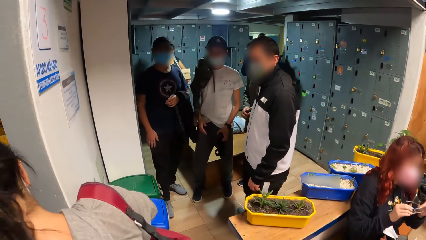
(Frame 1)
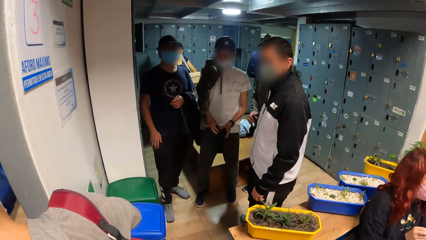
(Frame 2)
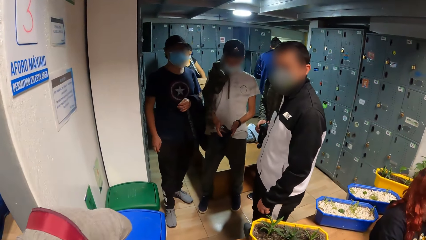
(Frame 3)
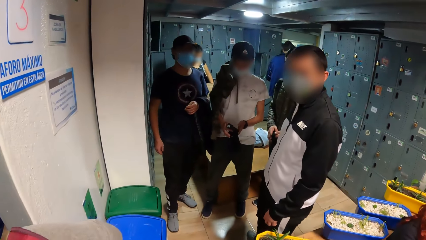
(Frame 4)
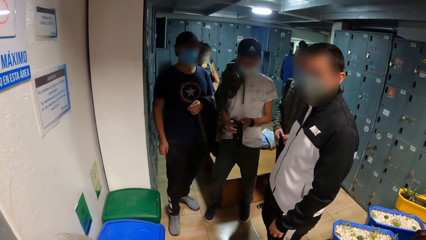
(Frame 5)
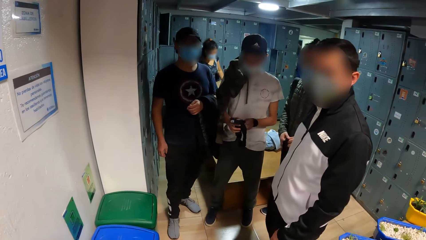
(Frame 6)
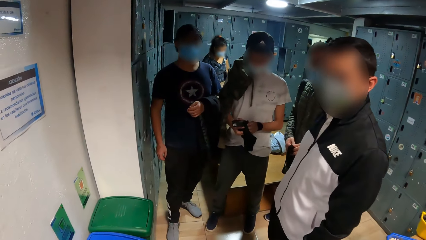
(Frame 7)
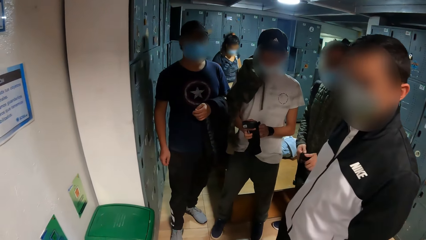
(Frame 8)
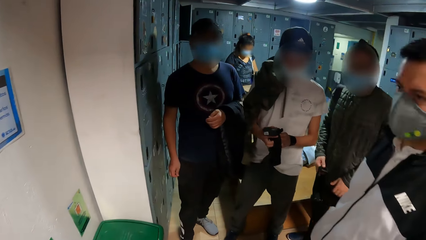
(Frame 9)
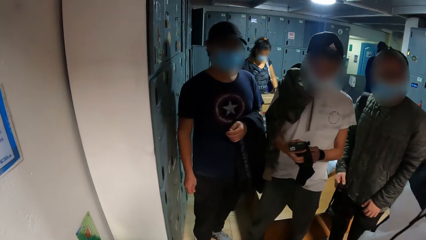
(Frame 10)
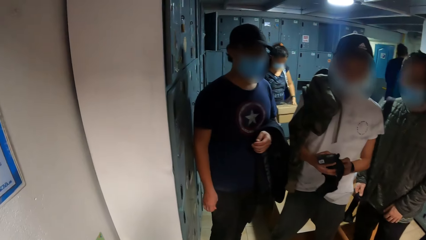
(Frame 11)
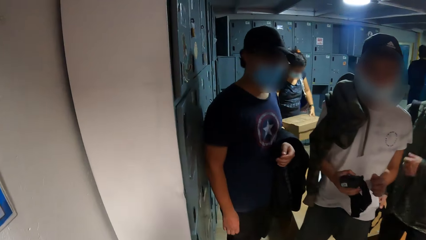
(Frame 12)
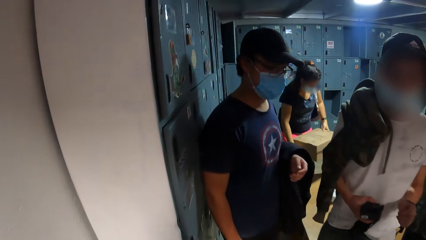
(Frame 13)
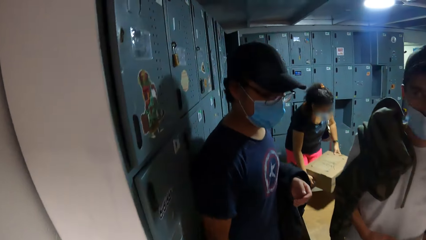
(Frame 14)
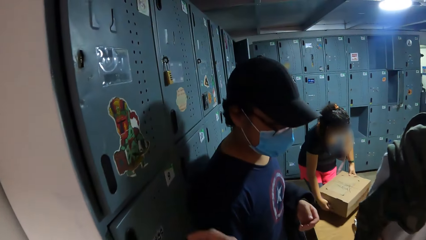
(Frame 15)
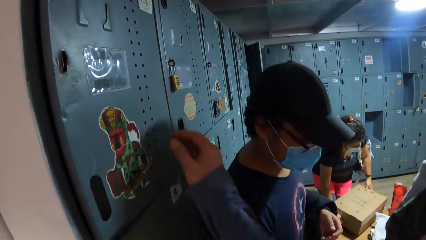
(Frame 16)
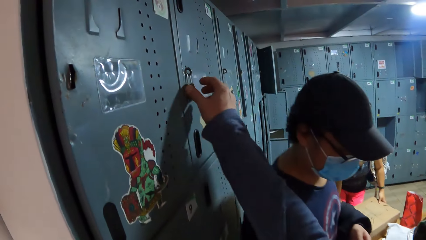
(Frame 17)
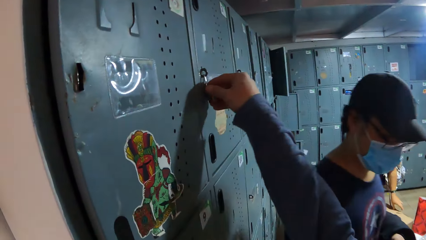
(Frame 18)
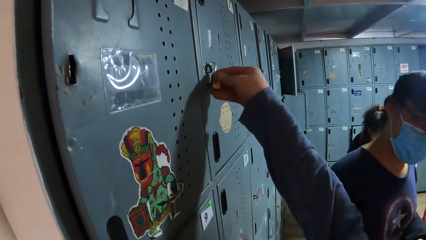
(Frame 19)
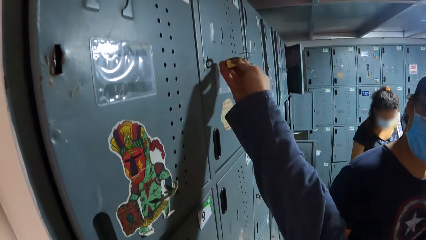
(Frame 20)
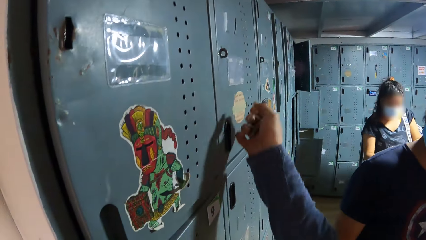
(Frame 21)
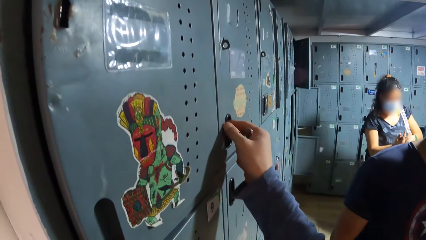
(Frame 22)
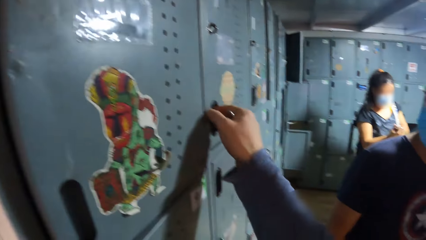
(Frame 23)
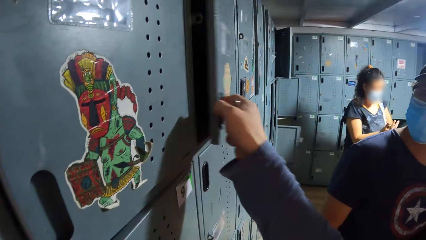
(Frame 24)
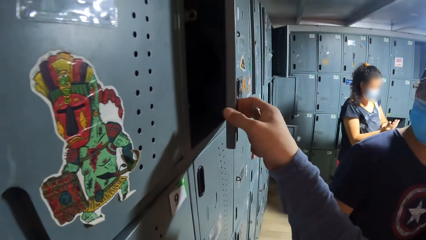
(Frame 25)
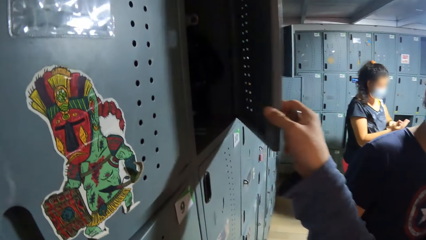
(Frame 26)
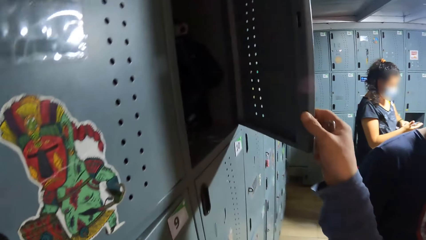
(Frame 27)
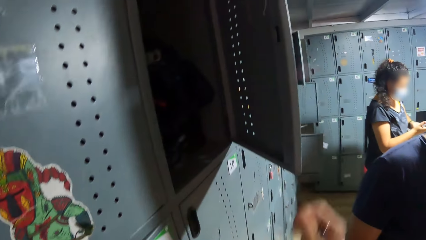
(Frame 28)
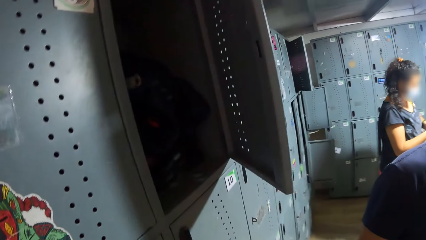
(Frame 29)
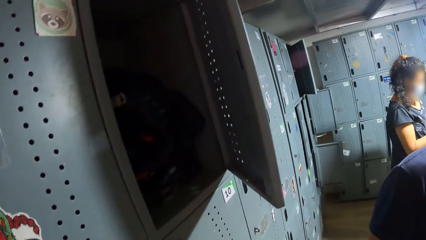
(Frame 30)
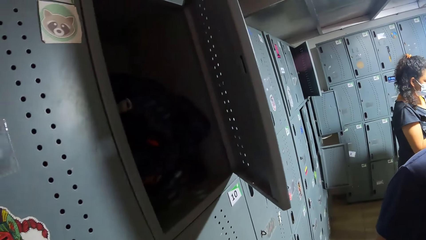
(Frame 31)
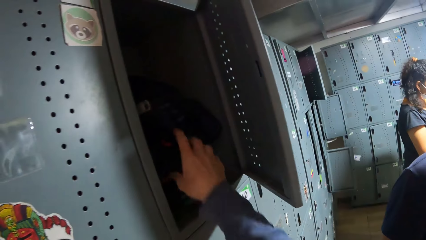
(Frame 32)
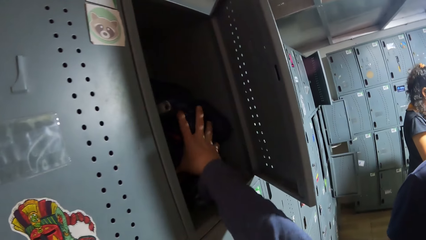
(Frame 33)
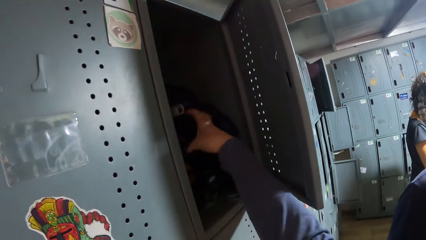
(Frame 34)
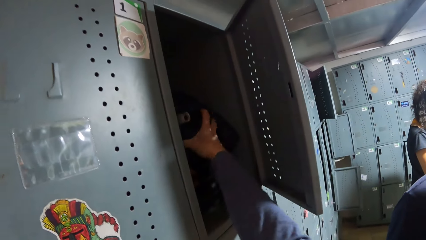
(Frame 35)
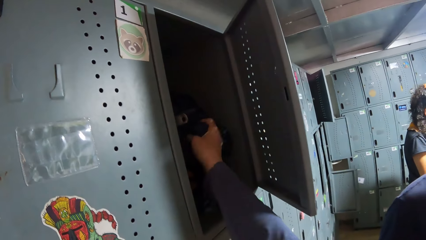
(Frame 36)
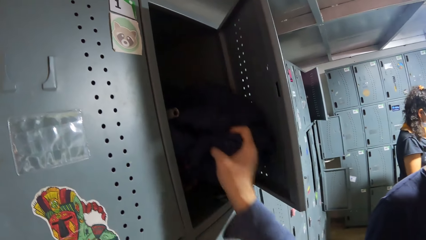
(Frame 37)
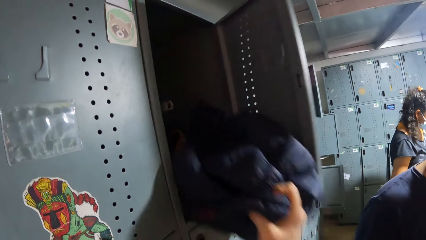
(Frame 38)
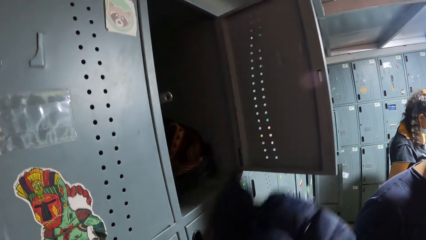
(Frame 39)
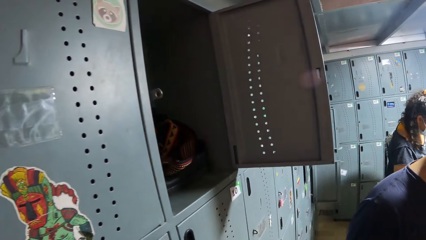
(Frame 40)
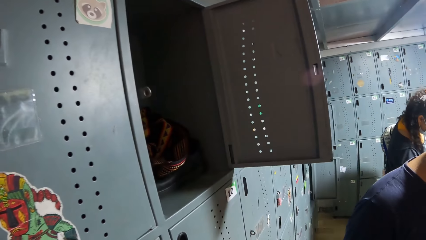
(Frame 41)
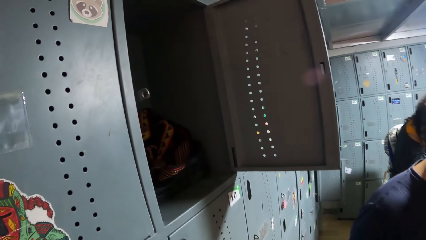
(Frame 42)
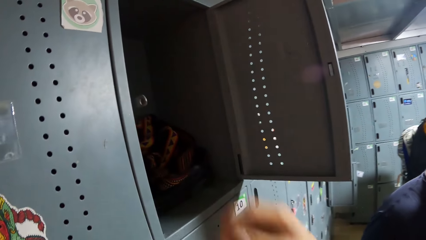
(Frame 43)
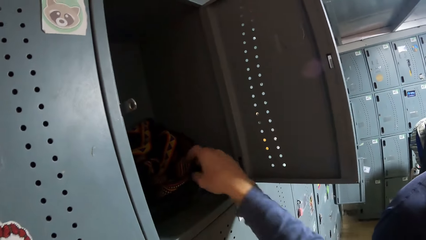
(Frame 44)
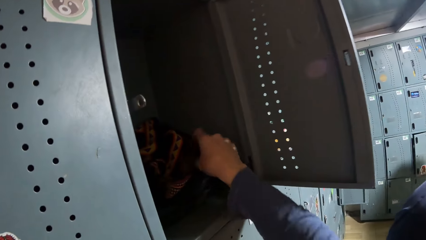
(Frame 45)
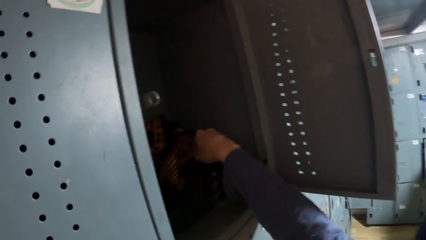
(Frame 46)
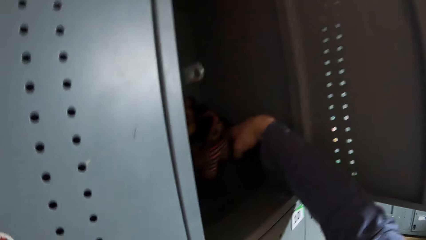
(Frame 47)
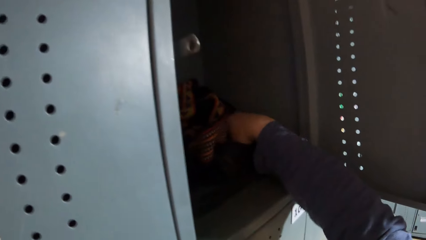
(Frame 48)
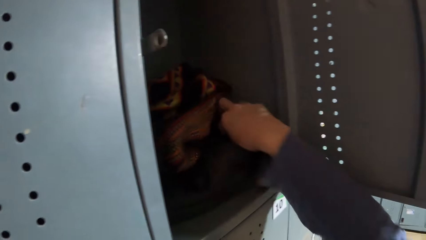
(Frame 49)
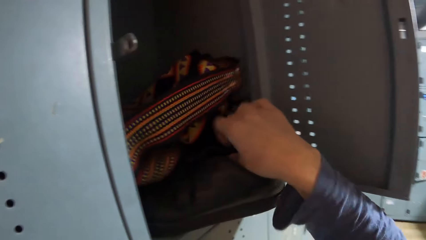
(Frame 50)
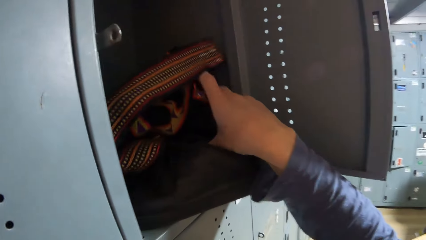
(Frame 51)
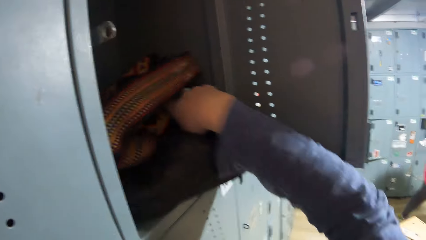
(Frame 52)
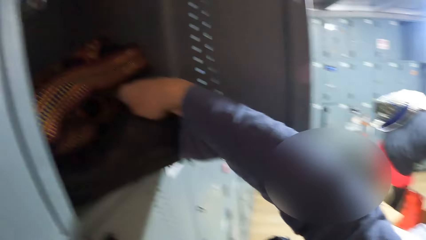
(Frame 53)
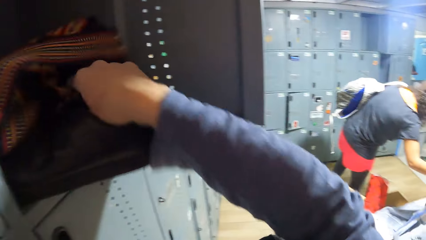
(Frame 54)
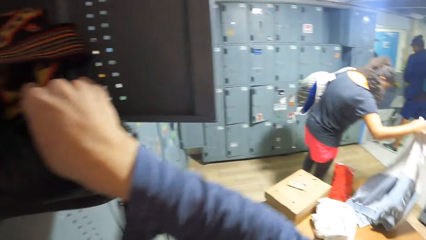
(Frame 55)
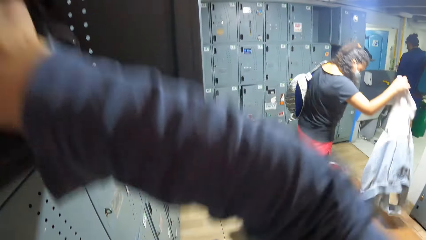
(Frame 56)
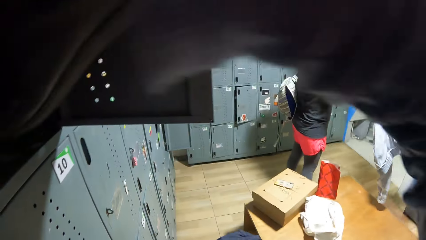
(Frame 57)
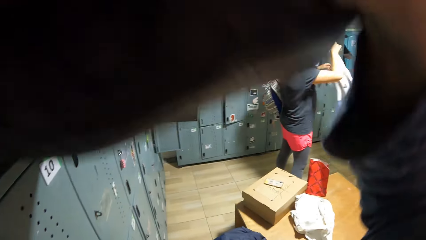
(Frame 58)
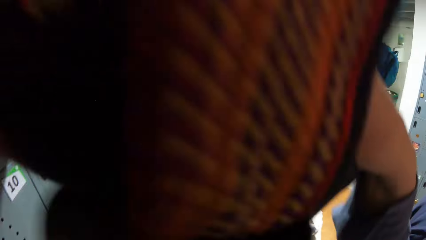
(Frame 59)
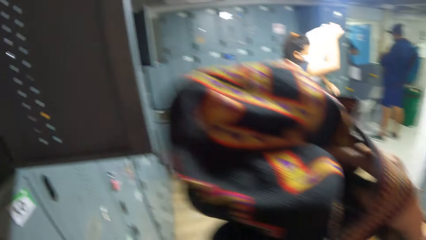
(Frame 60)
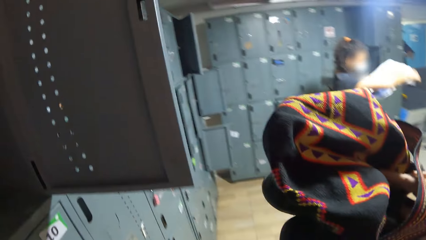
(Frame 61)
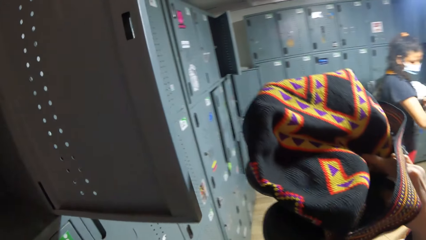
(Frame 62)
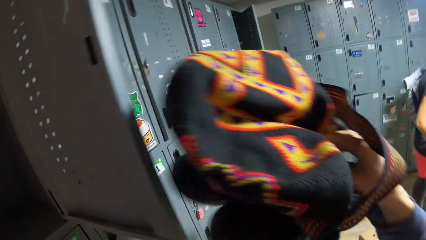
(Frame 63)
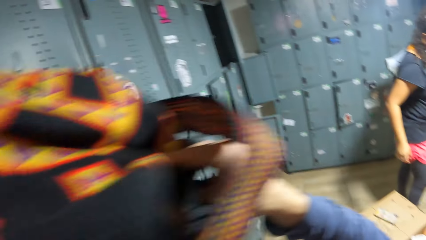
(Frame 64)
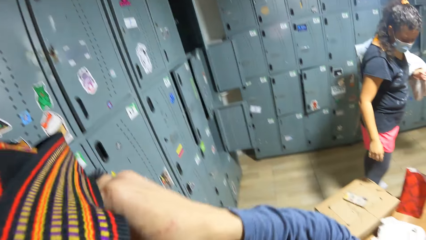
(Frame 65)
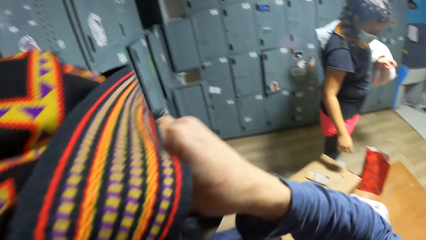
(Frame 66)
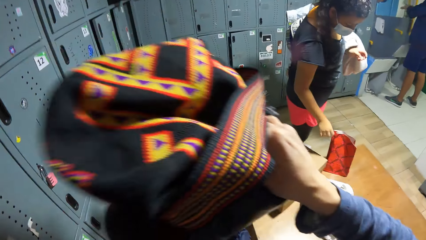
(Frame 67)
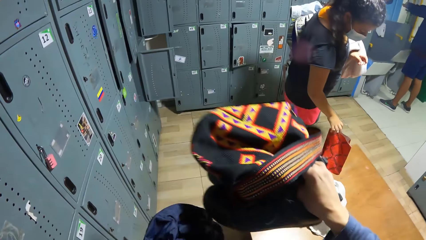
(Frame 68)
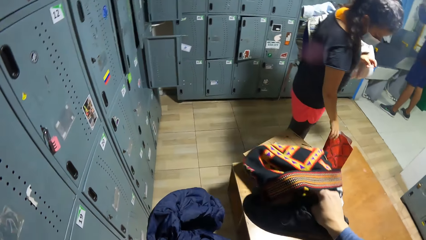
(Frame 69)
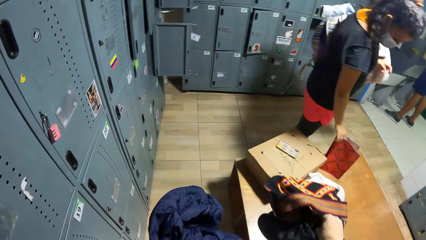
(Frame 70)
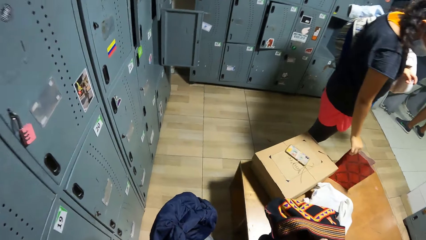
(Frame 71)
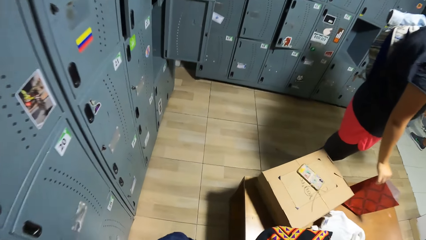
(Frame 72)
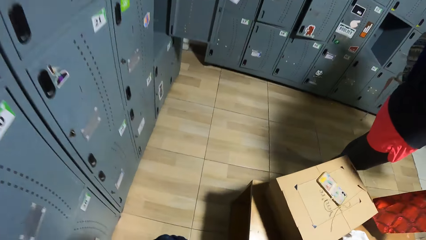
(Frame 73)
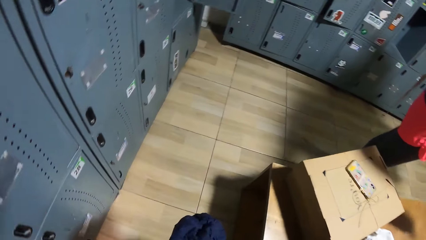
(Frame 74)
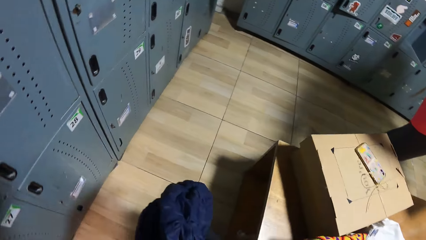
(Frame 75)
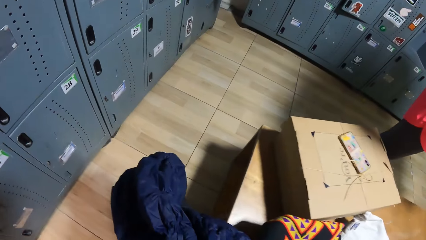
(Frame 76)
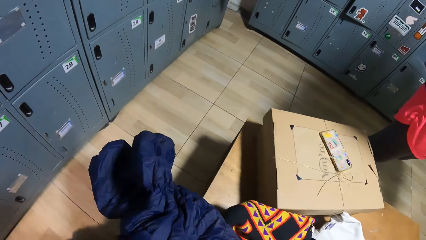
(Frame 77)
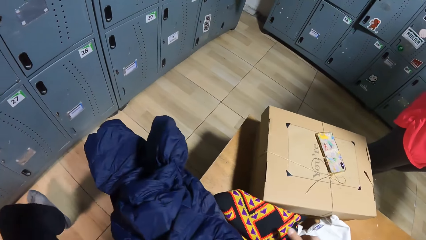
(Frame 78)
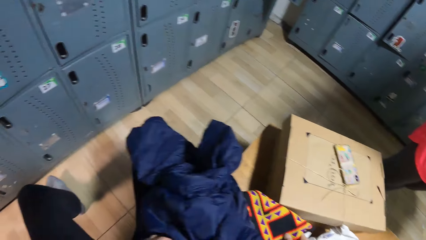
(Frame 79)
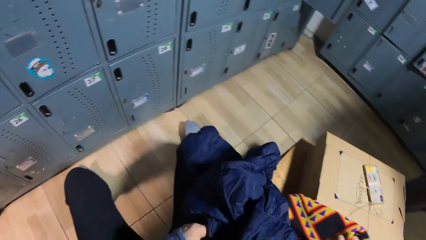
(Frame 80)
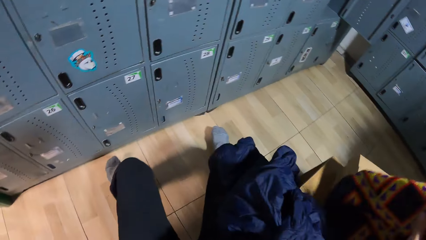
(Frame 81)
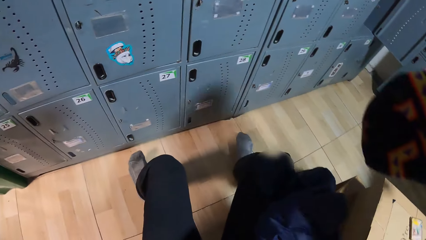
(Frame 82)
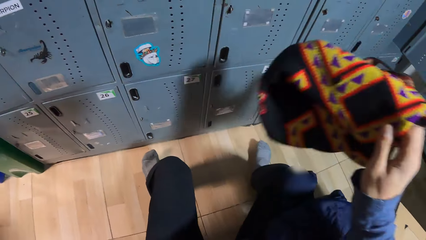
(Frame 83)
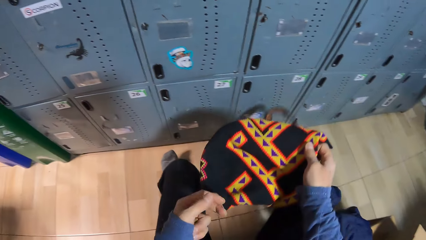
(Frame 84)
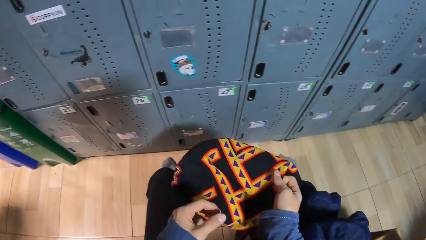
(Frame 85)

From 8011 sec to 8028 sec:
A person puts on eye glasses. Another person holds a camera. The camera wearer walks past a group of people. A woman places a box on a bench. The camera wearer takes off a padlock on a locker in a row of lockers with his right hand. He opens the locker with his right hand. He picks up a blue jacket or cloth from the locker with his right hand. He picks up a bag in the locker with his right hand. The woman picks up a jacket from the bench with her right hand. The woman places the jacket on her left hand with her right hand. The camera wearer closes the locker with the bag in his right hand. The woman picks up a red package from the bench with her right hand. The camera wearer sits on the bench. He picks up the bag from the bench with his right hand. He drops the cloth down.
